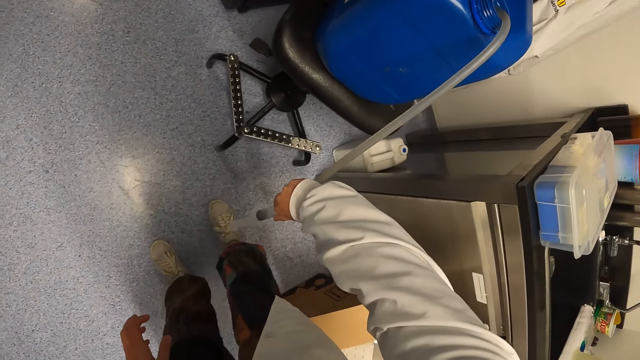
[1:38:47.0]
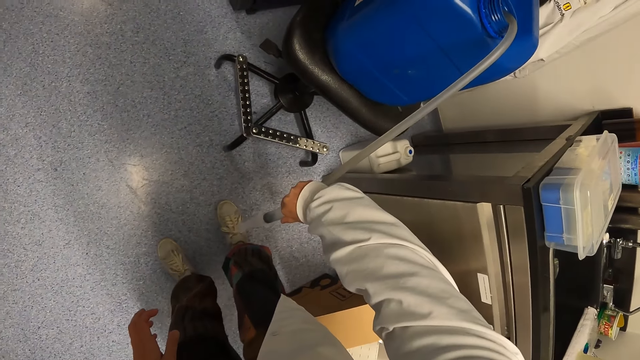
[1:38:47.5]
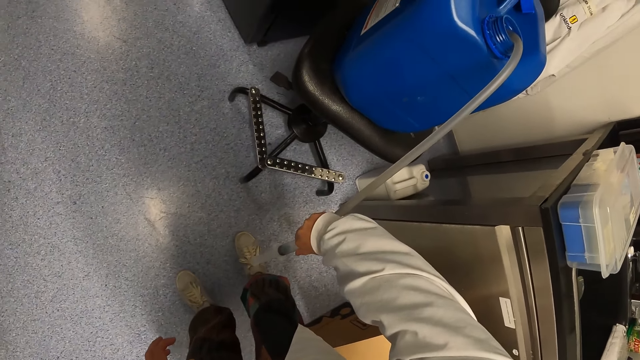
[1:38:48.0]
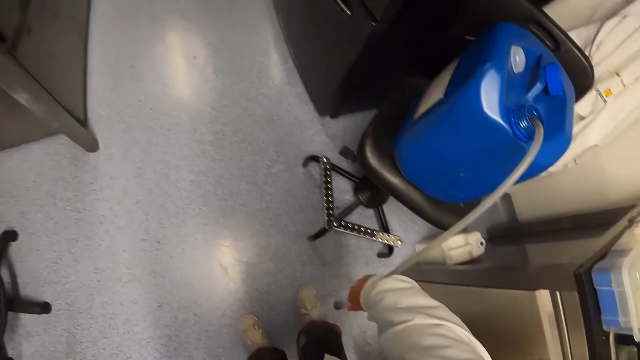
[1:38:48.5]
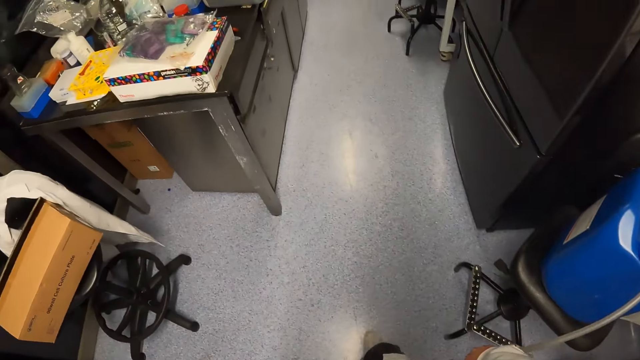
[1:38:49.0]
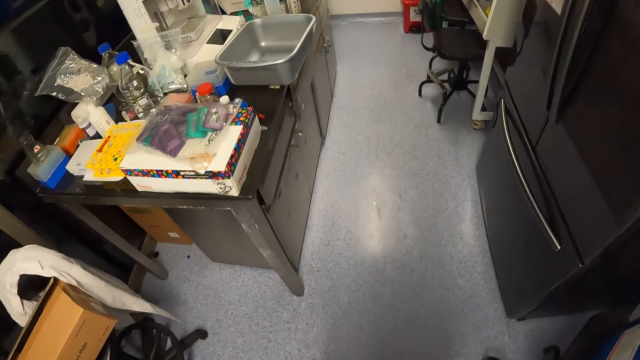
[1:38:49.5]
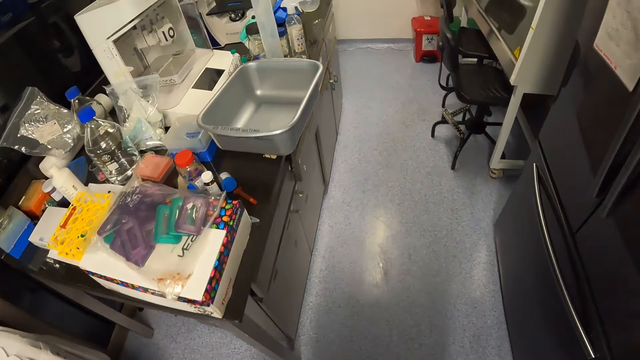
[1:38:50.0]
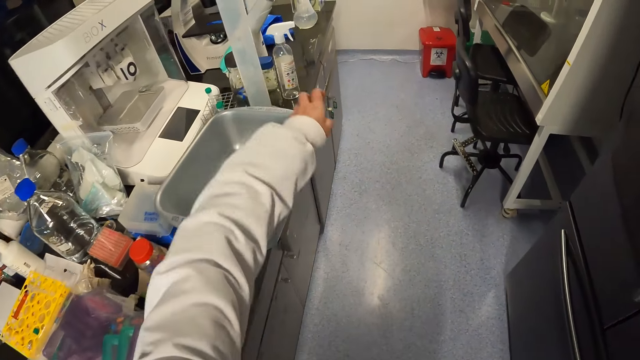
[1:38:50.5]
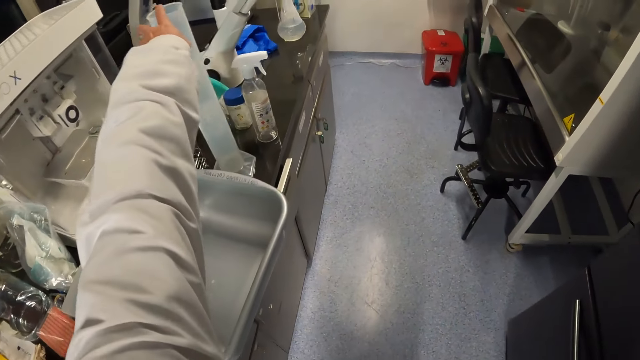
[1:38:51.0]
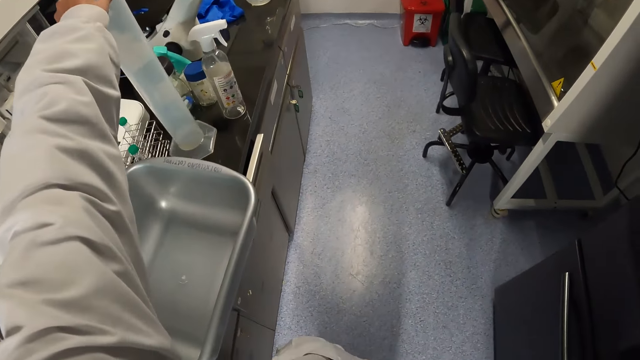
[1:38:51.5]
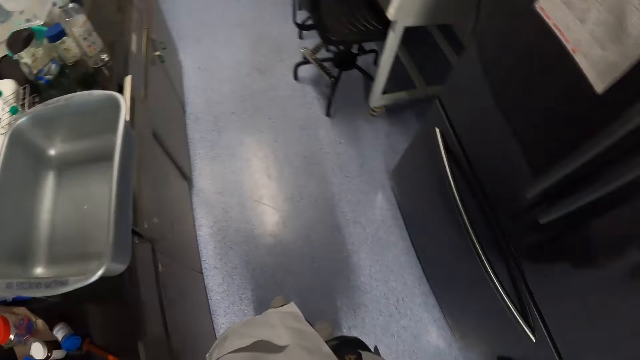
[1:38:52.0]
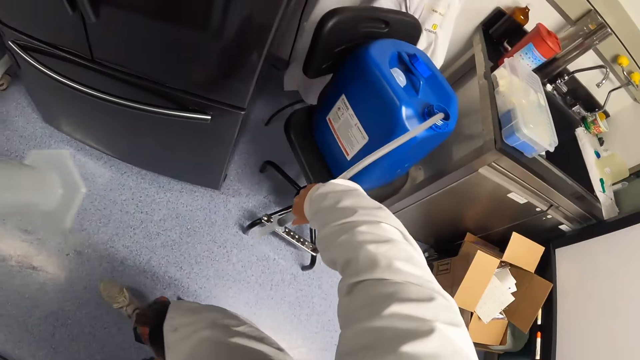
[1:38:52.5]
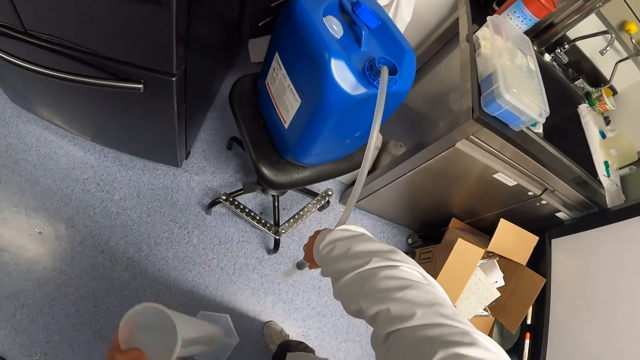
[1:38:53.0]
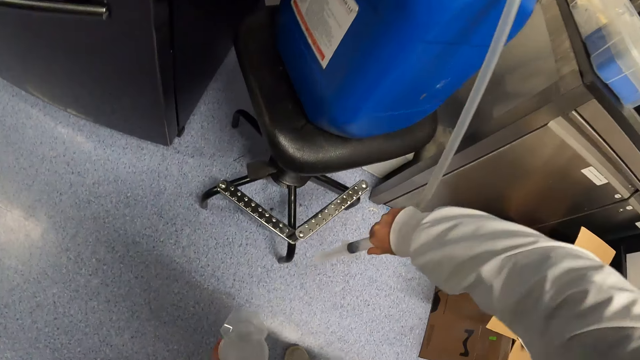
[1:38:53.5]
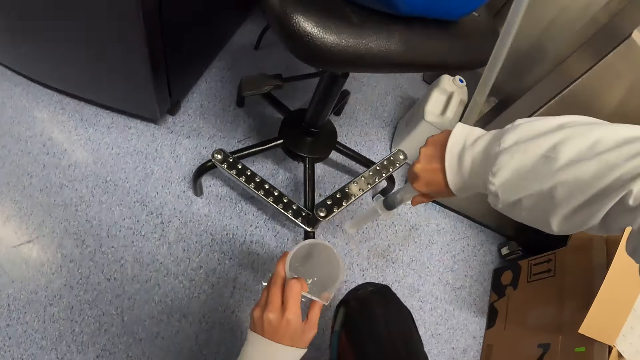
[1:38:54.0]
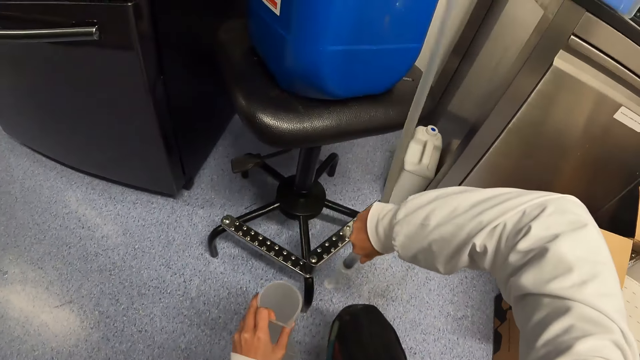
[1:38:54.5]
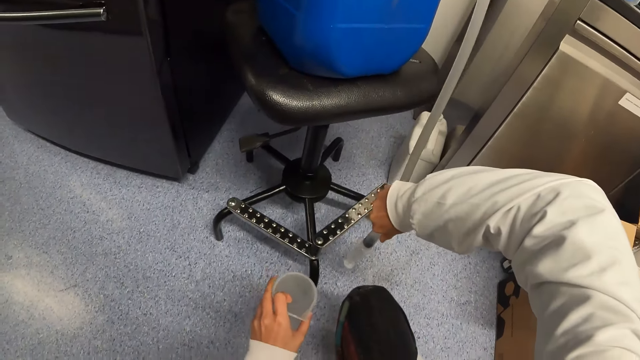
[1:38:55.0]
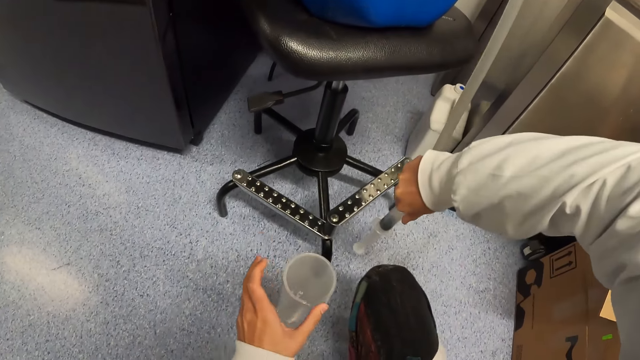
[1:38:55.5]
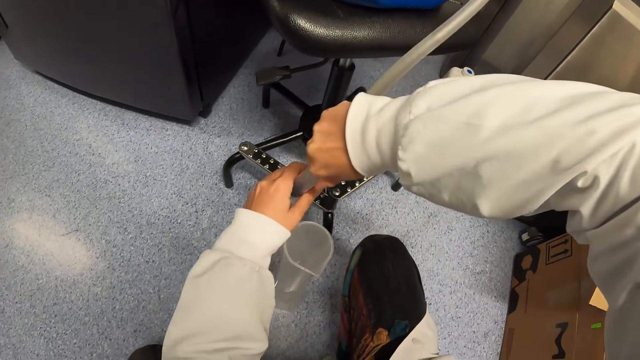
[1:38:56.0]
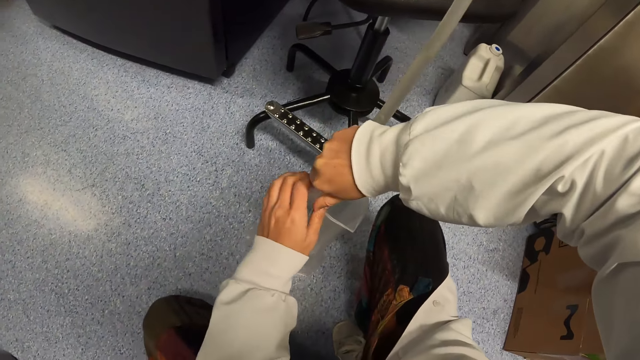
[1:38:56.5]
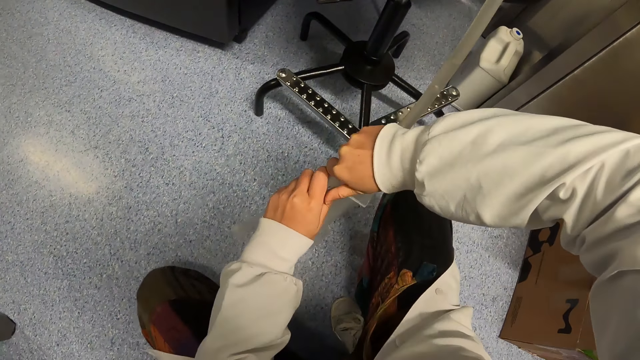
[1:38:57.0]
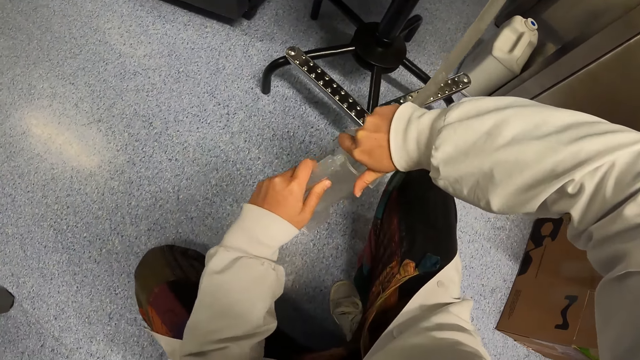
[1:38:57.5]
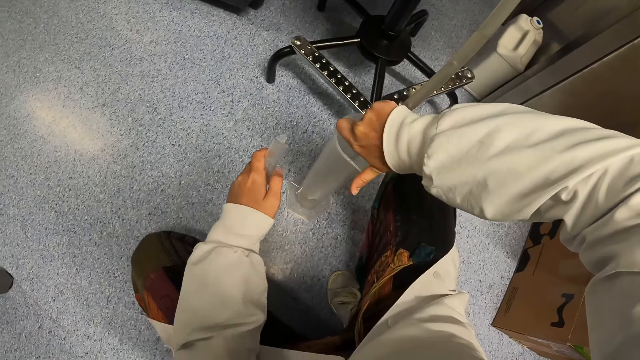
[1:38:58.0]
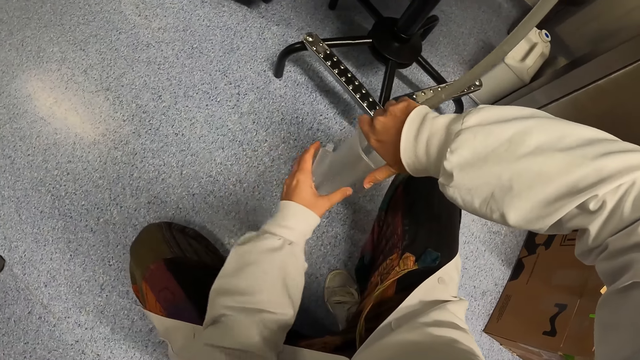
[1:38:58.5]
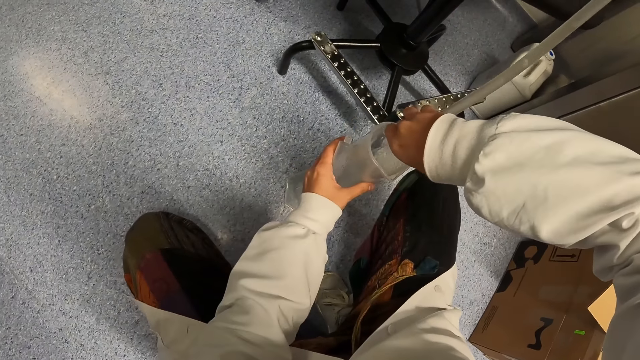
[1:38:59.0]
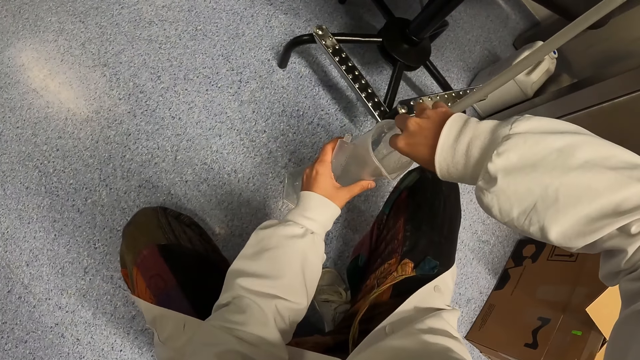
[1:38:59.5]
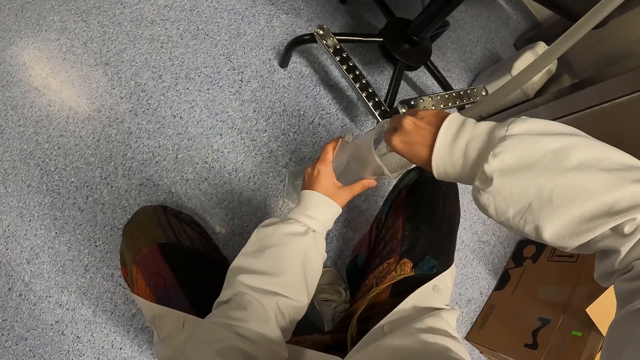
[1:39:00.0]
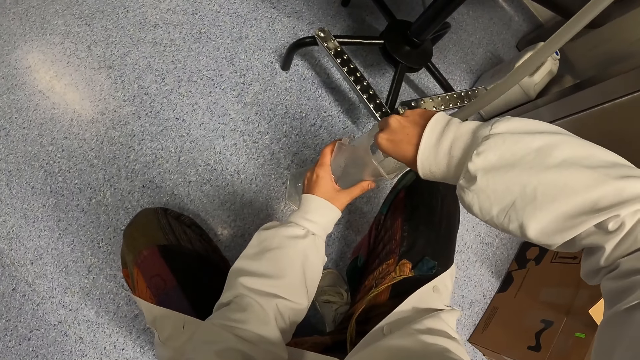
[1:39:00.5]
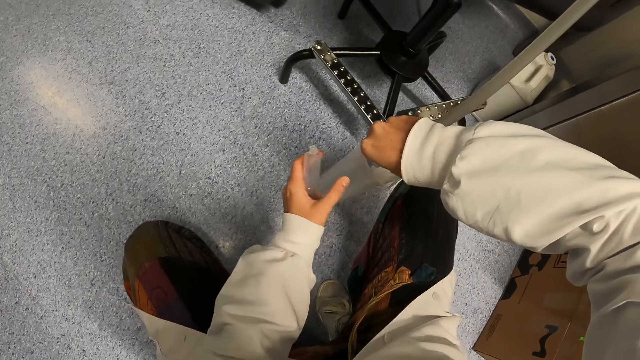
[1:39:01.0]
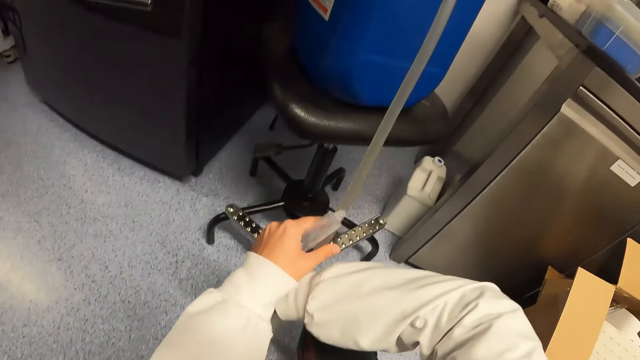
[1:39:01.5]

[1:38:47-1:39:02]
The camera wearer walks around. They pick up a cylinder. They move next to the jerrycan. They put the cylinder on the floor. They separate the syringe from the tube. They pour liquid in the cylinder. They hold the cylinder with the left hand. They put liquid in the cylinder.

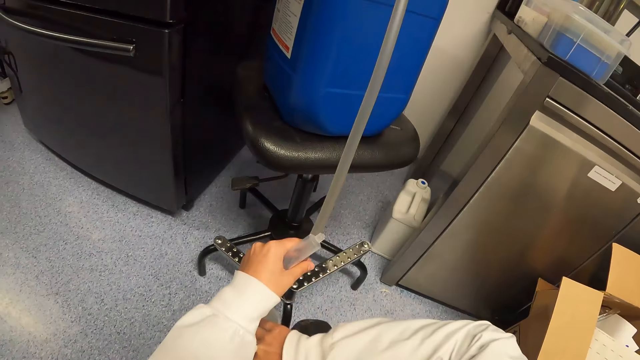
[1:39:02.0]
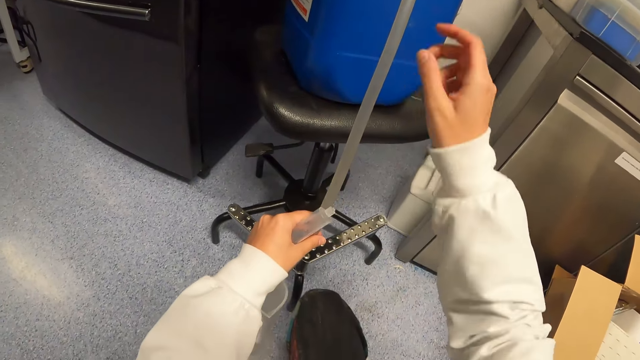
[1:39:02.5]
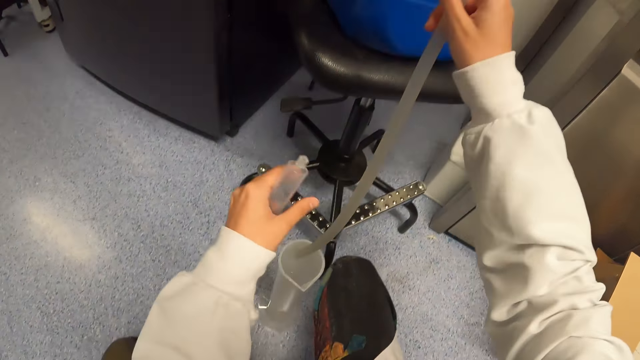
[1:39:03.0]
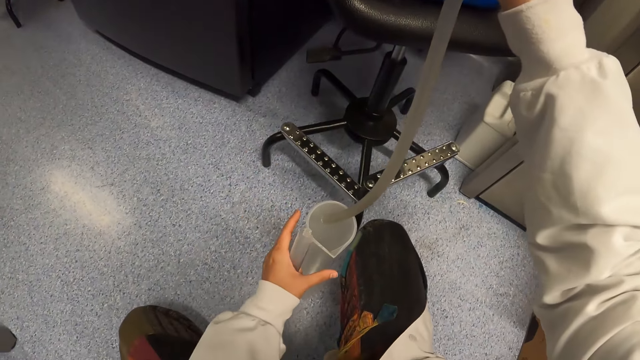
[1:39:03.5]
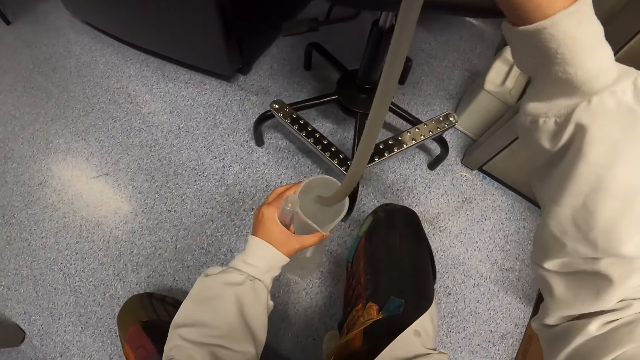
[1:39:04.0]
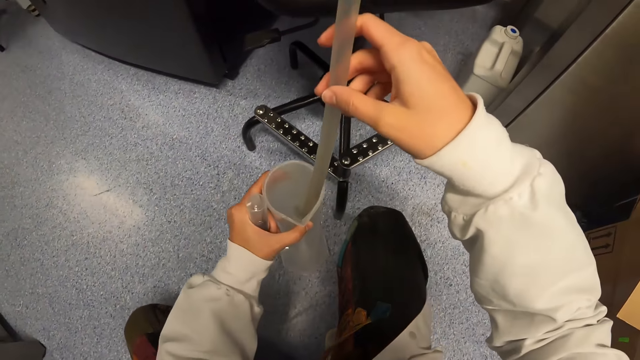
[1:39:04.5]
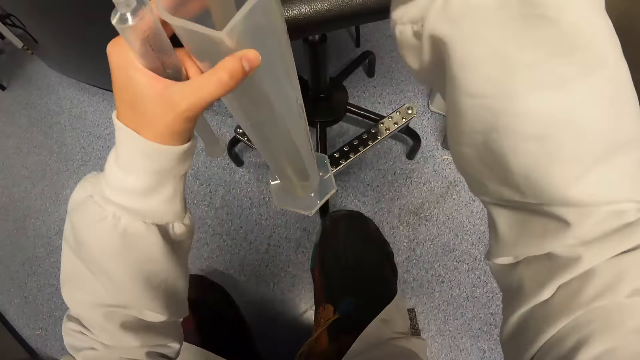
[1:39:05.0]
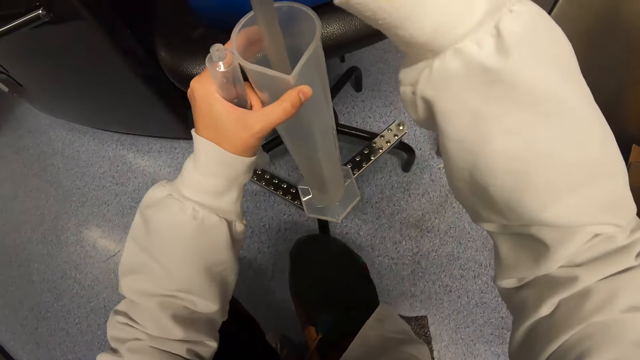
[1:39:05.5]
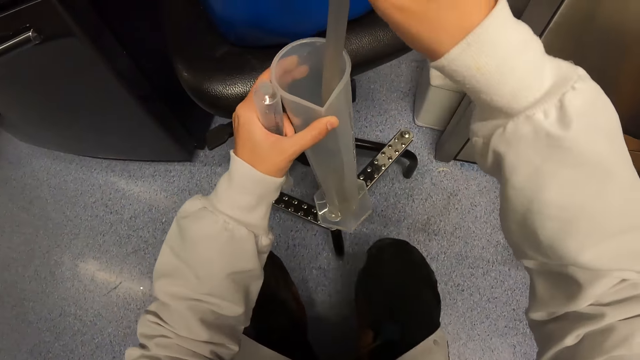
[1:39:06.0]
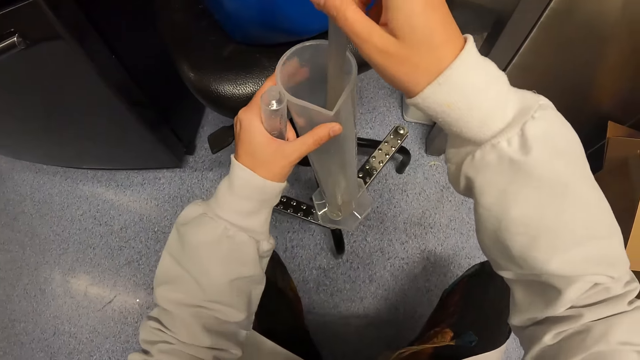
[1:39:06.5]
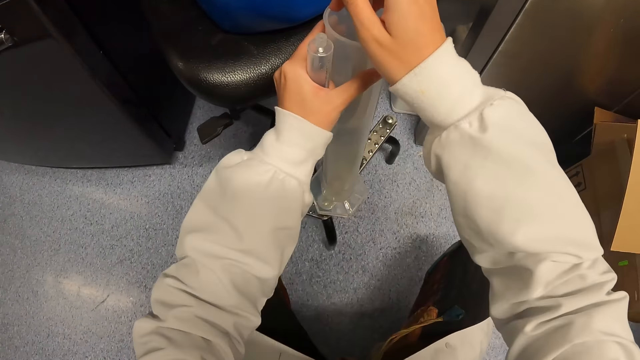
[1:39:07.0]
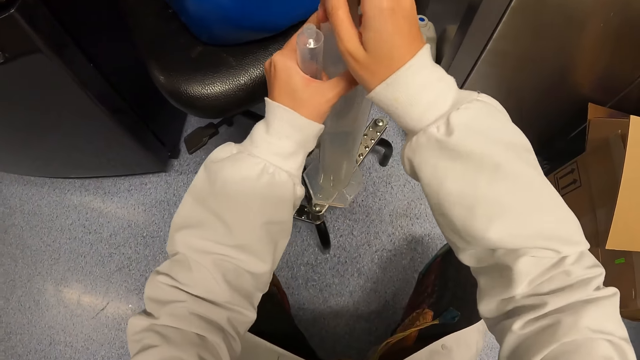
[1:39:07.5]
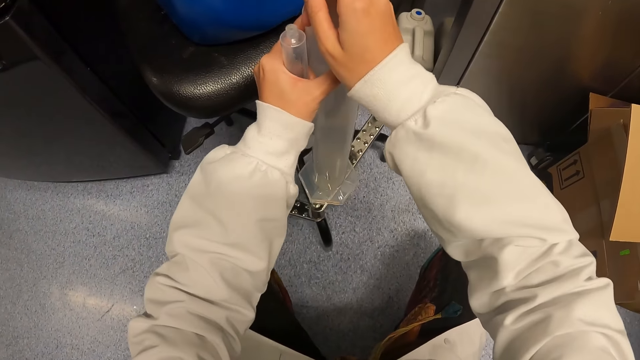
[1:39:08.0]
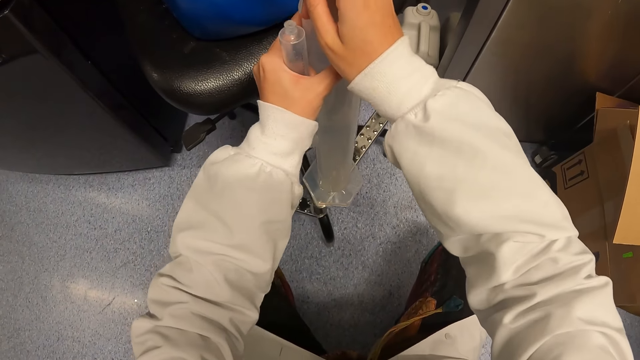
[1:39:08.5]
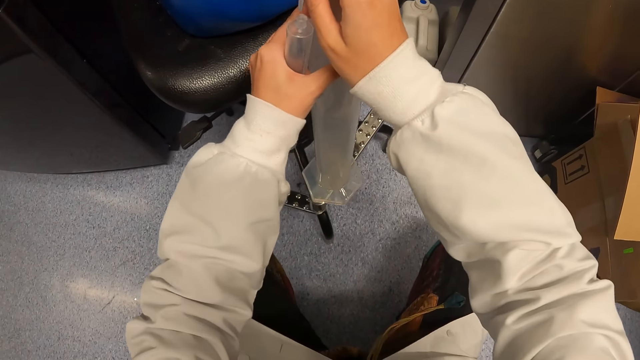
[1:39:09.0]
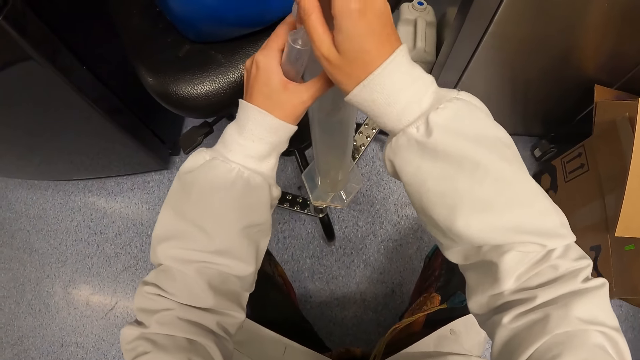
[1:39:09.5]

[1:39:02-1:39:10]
The camera wearer holds the tube with the right hand. They lift the apparatus, hold the apparatus on metal and adjust the apparatus on the metal.
